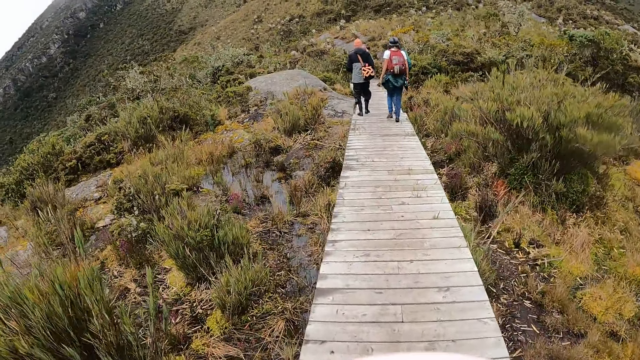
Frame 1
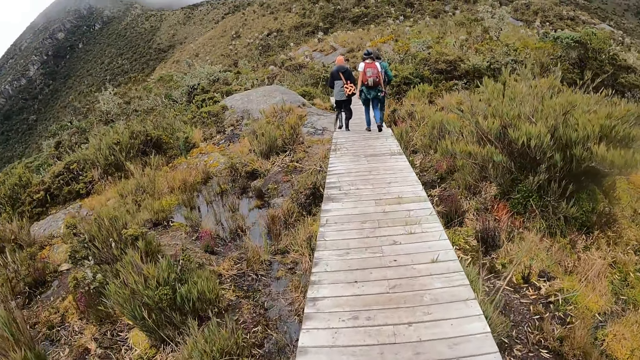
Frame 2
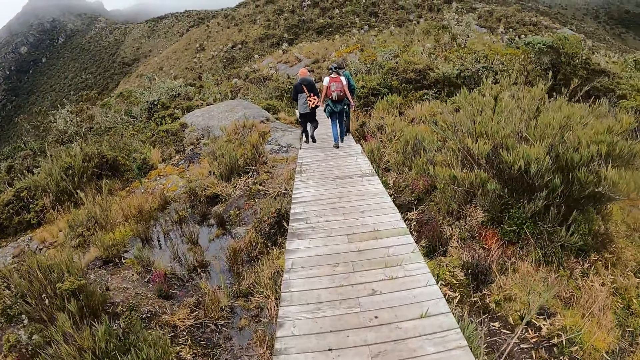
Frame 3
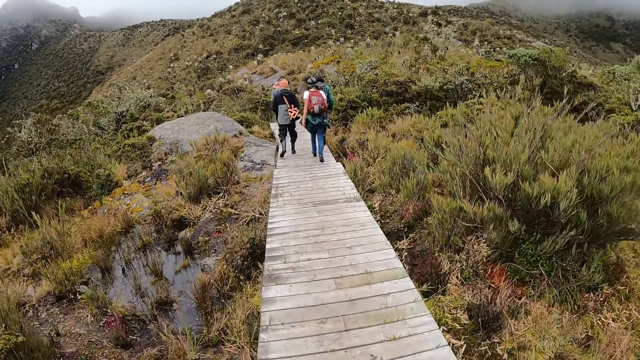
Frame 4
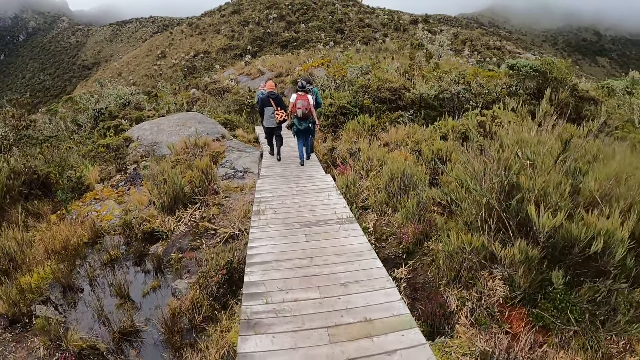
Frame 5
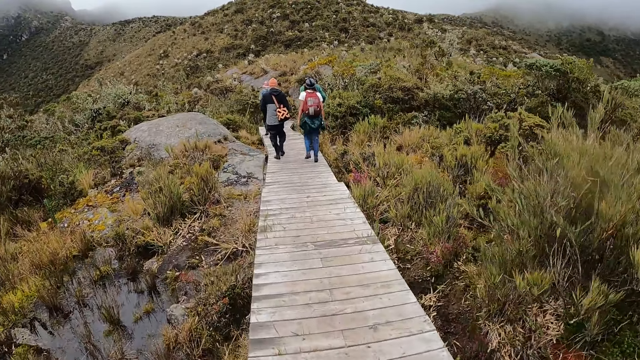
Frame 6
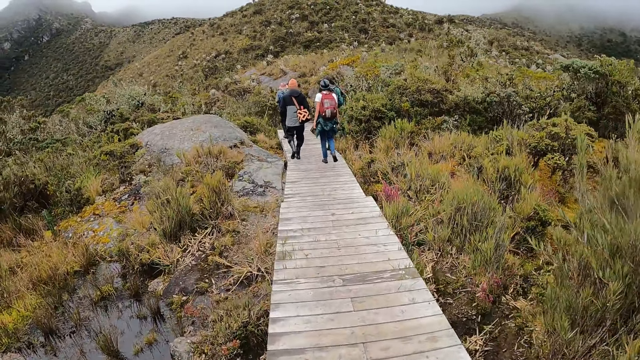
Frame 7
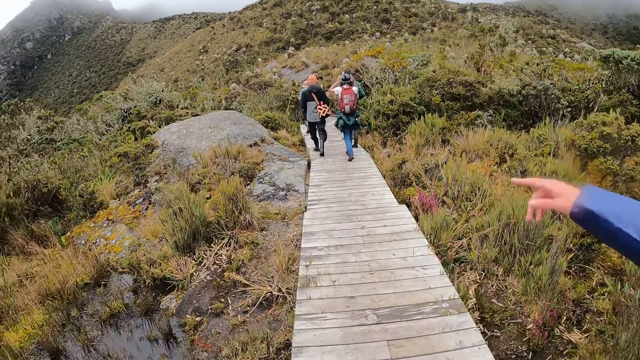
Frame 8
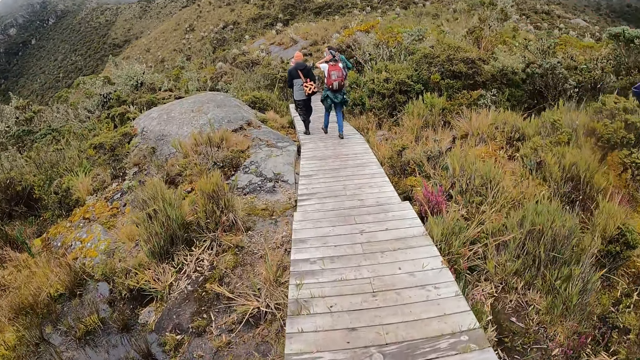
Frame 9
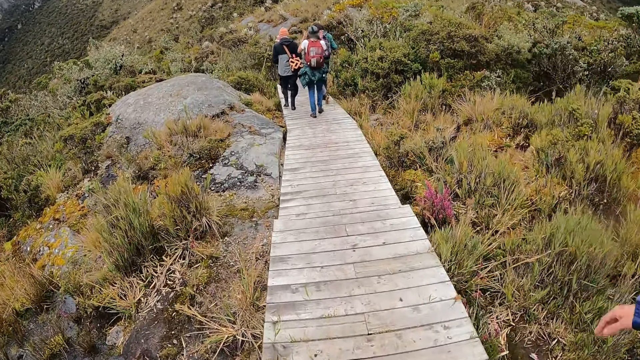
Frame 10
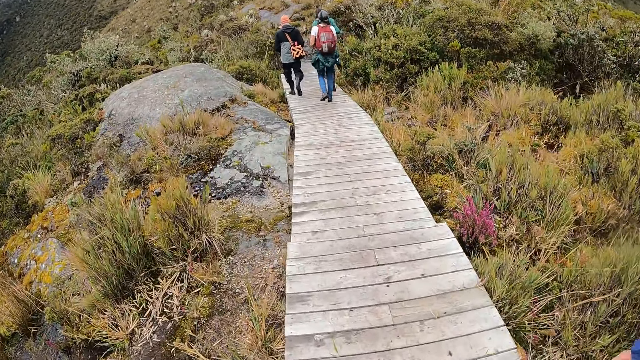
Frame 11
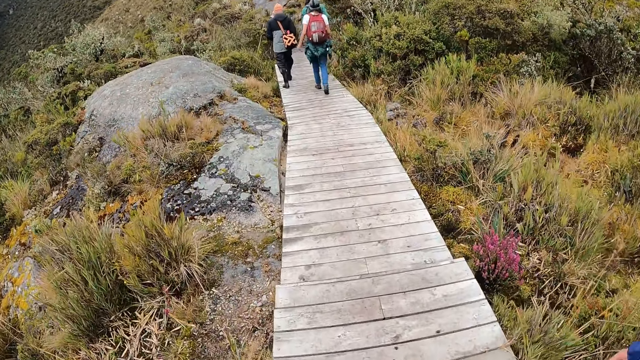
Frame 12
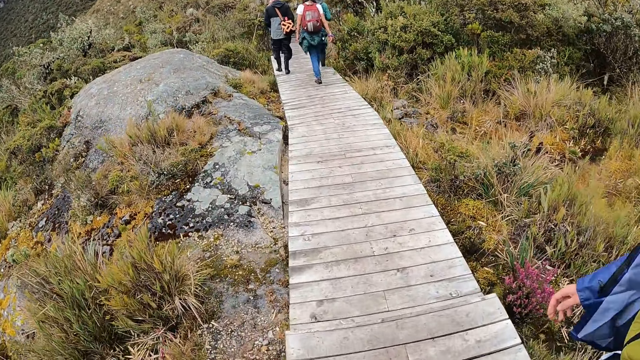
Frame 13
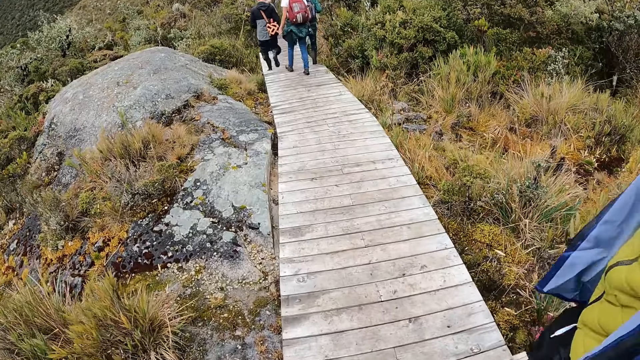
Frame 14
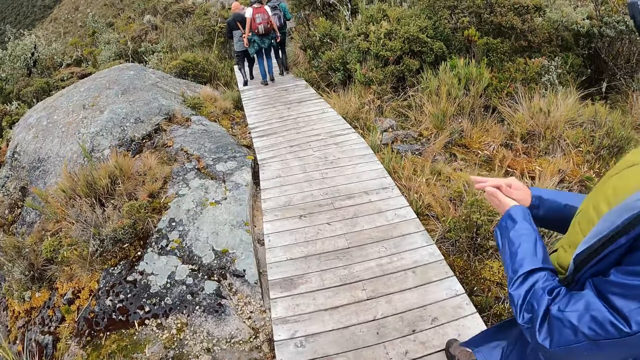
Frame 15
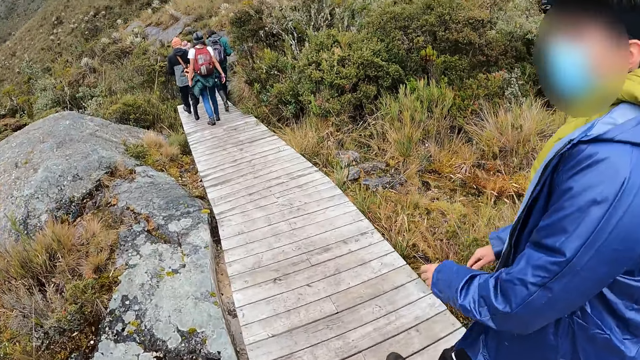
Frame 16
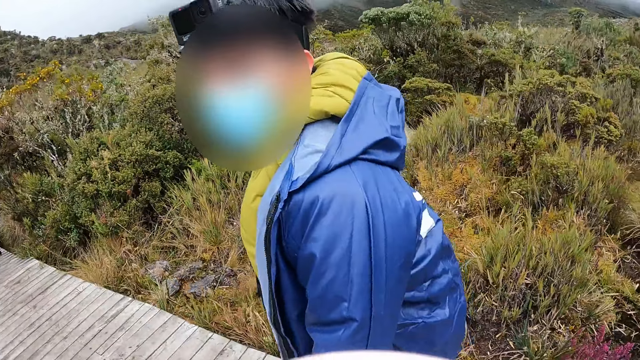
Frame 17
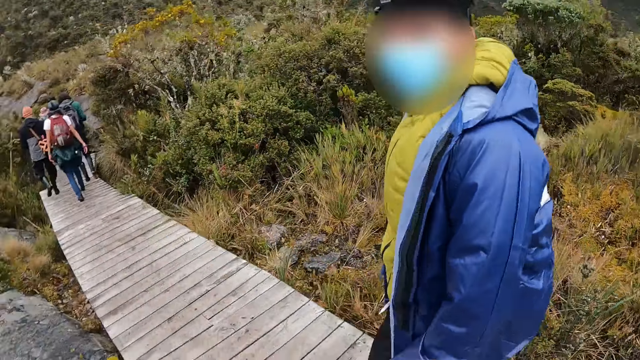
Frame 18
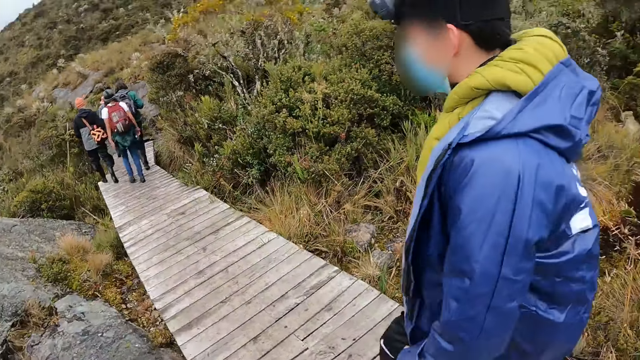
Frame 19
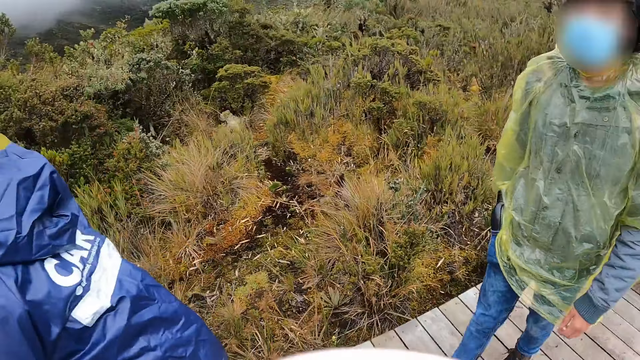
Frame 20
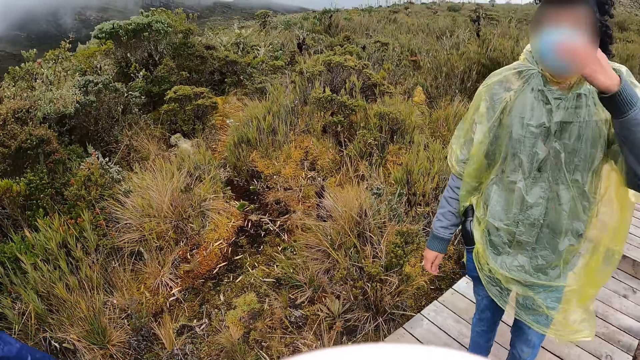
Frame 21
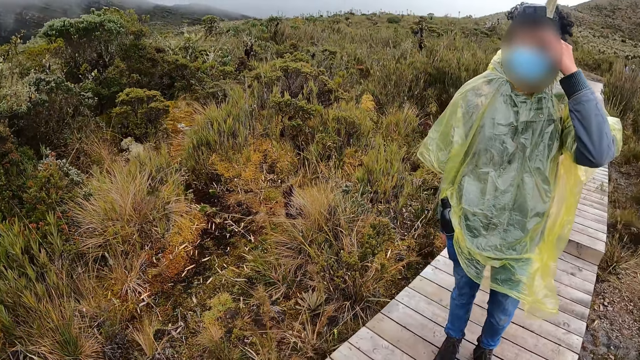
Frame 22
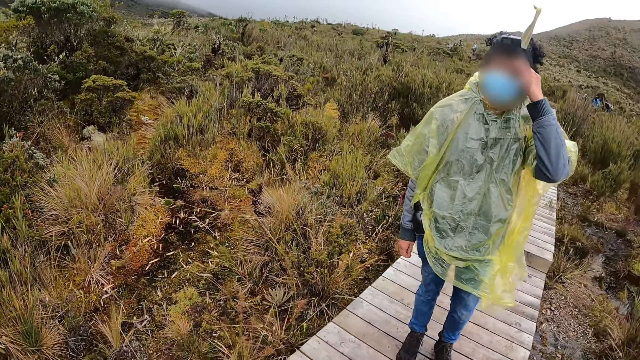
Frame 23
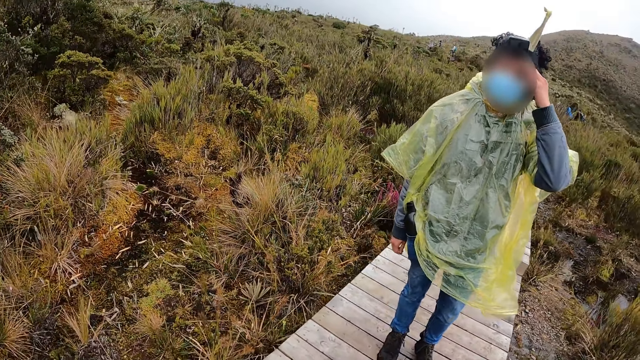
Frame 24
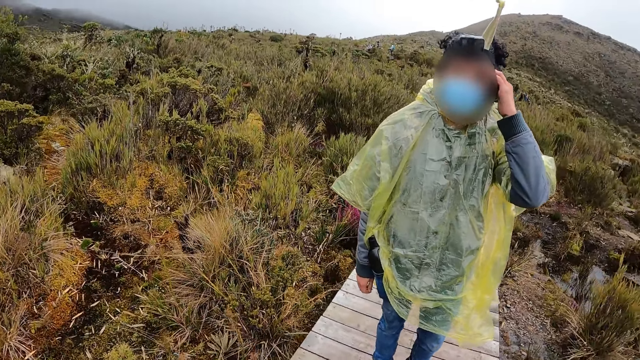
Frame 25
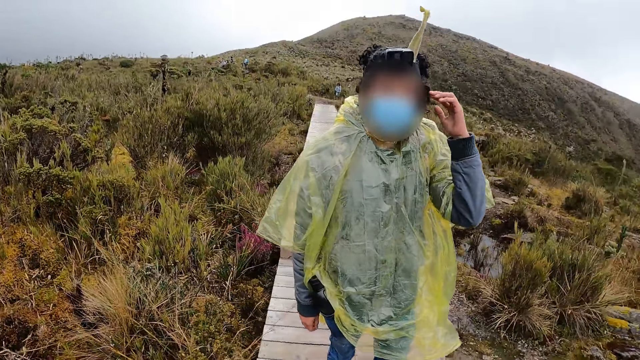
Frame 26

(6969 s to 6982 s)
The man points to the woods or the mountain. The man interacts with the camera wearer. The camera wearer claps. They look around. The other man stops on the wooden bridge and touches his forehead with his left hand.

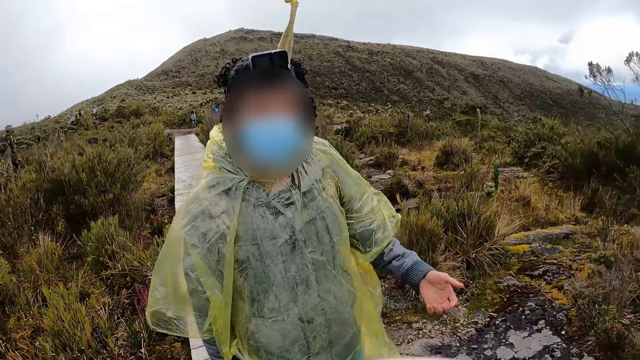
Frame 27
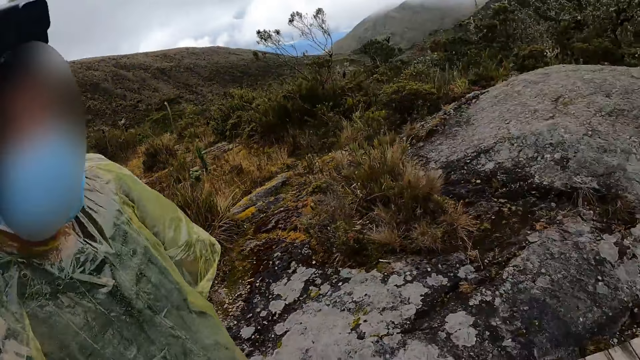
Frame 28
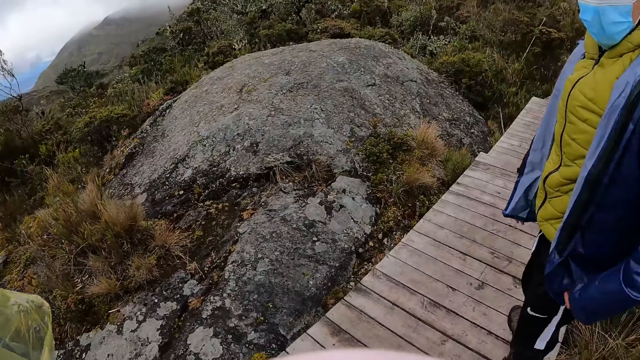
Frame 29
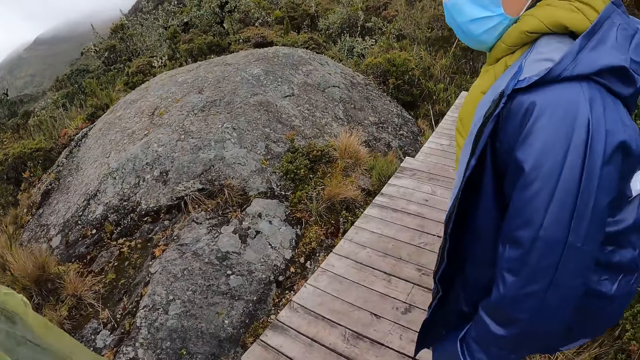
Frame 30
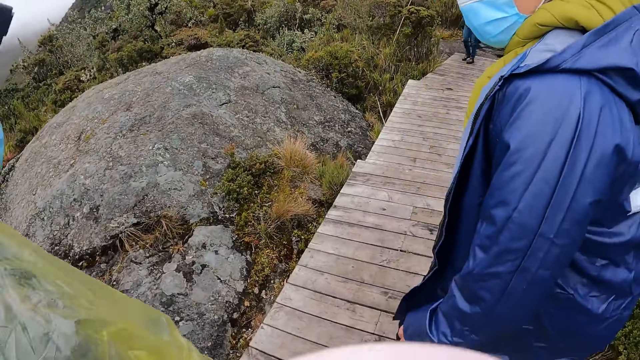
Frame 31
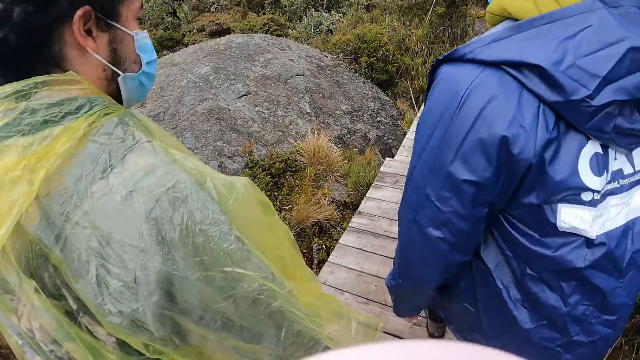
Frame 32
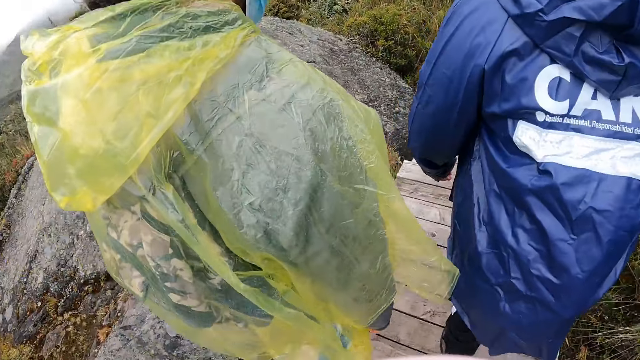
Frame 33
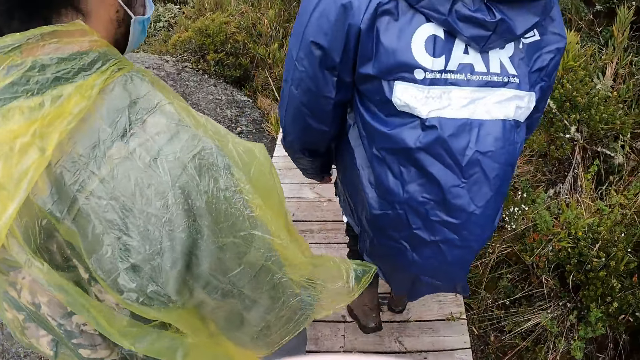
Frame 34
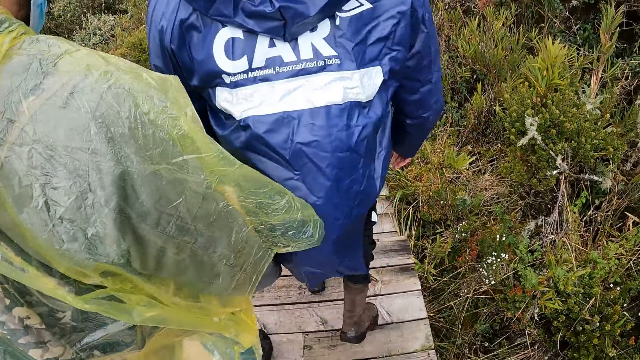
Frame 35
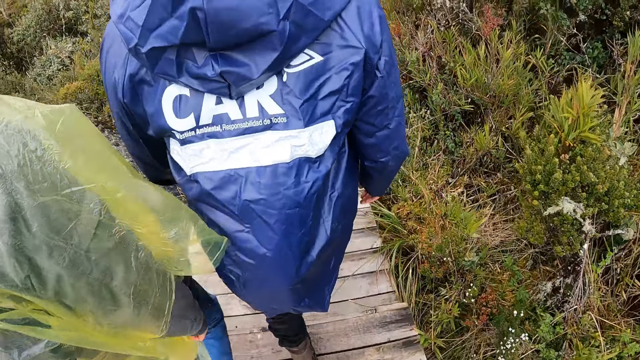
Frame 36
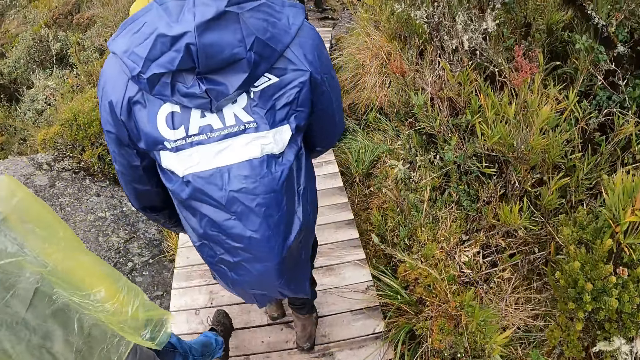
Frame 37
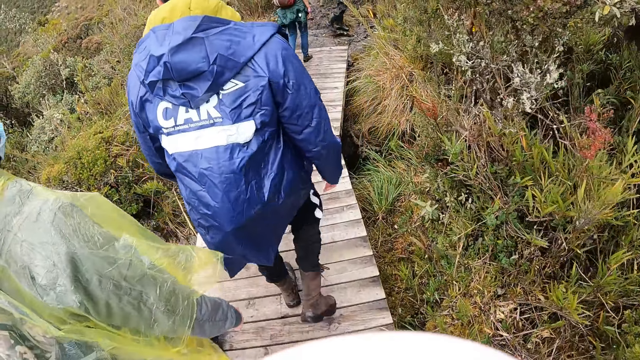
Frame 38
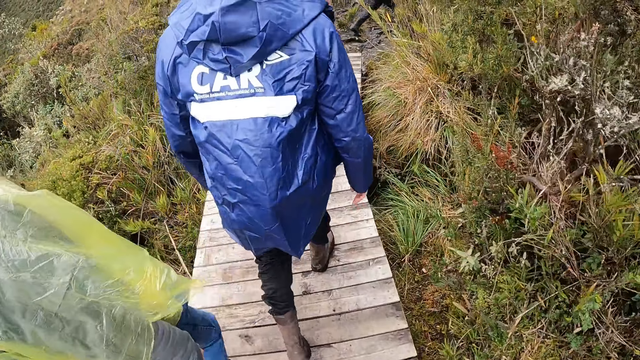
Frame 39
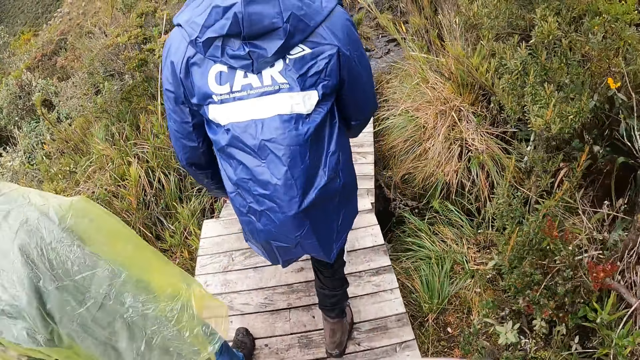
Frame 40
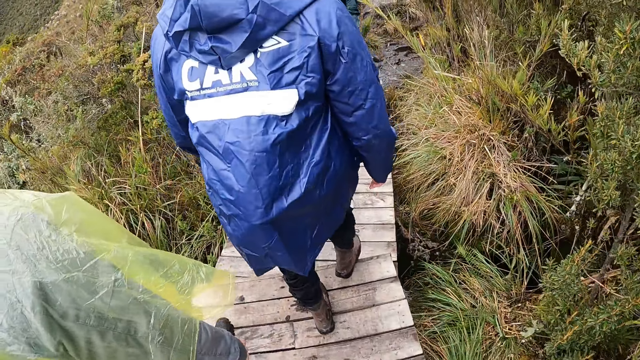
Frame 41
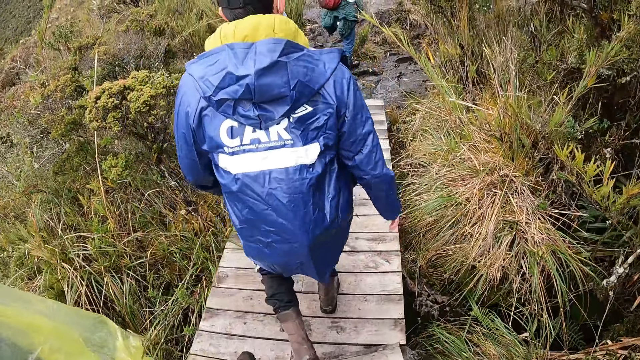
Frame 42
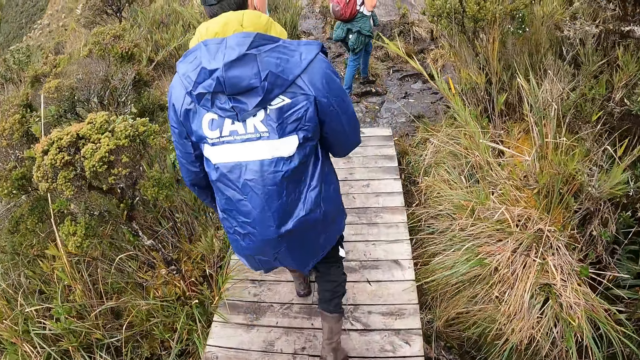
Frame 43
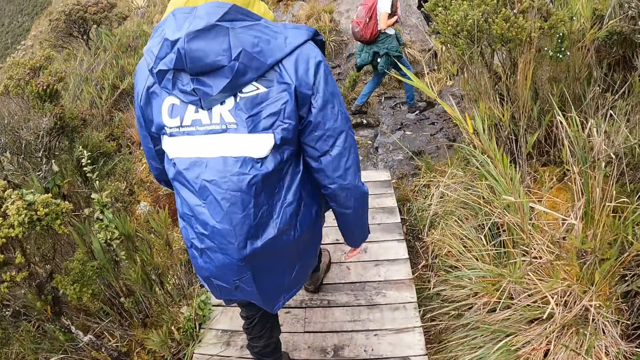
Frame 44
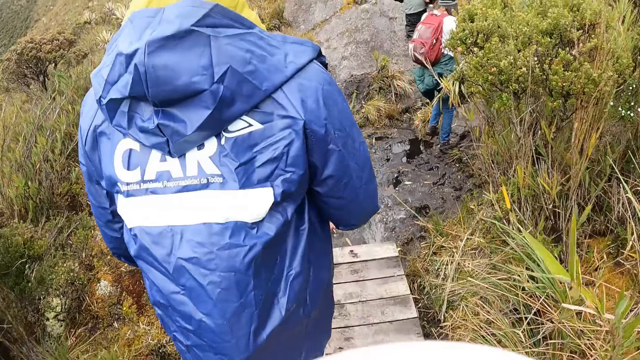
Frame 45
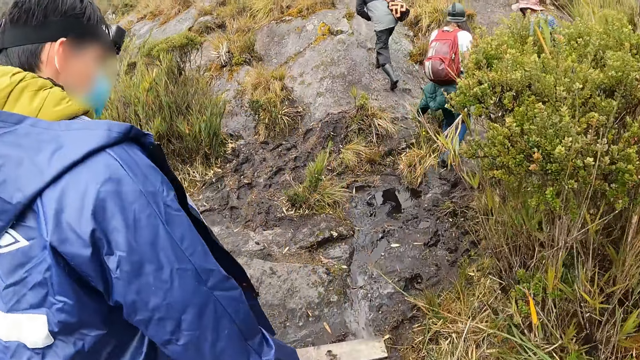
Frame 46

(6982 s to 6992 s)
The camera wearer walks on the wooden bridge with the group of people.
